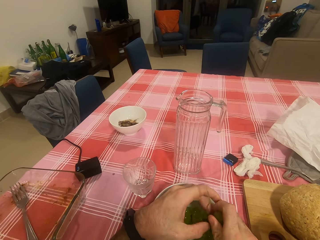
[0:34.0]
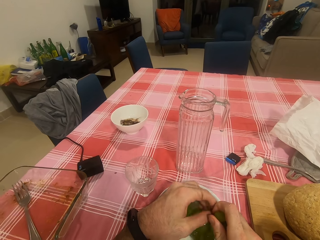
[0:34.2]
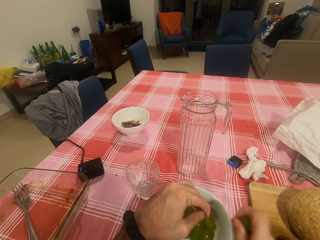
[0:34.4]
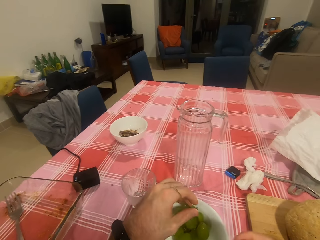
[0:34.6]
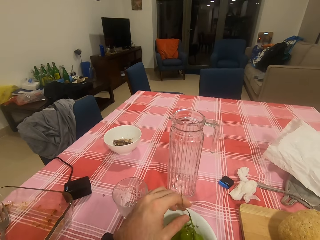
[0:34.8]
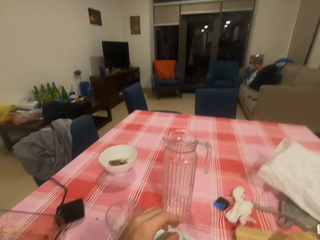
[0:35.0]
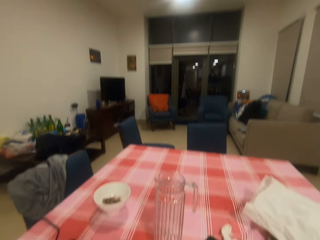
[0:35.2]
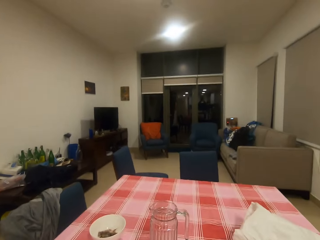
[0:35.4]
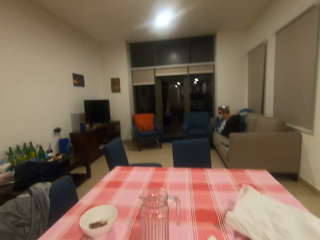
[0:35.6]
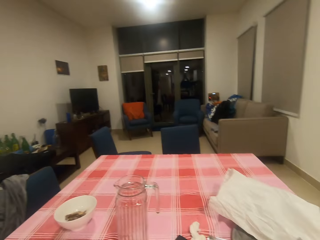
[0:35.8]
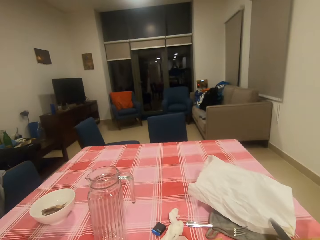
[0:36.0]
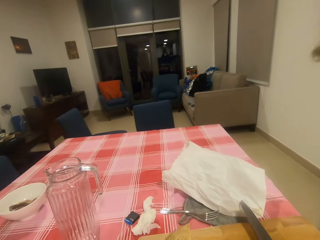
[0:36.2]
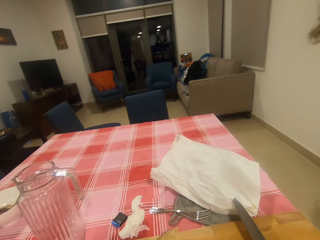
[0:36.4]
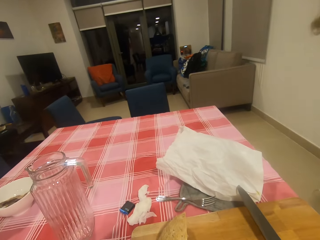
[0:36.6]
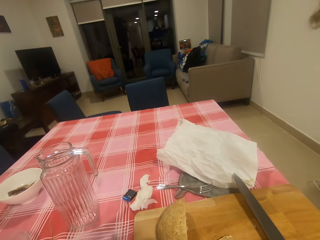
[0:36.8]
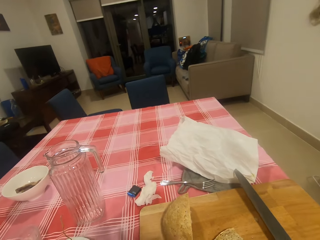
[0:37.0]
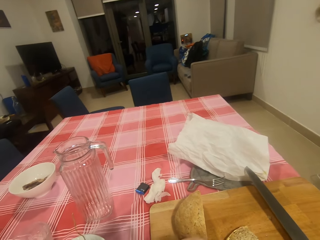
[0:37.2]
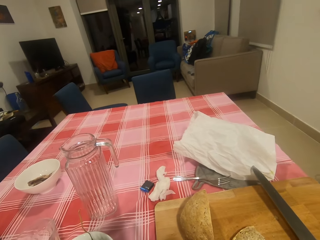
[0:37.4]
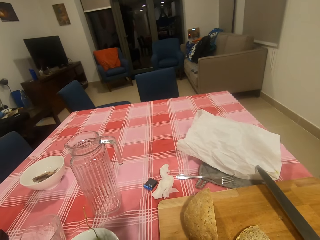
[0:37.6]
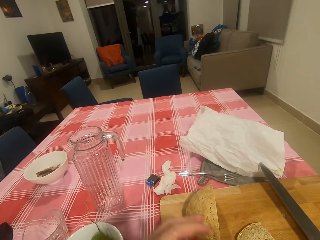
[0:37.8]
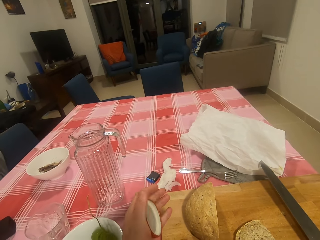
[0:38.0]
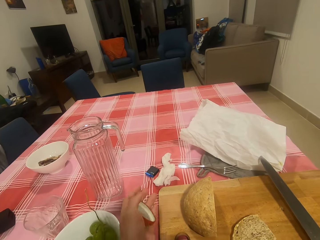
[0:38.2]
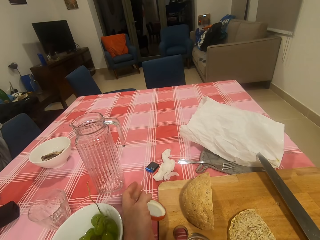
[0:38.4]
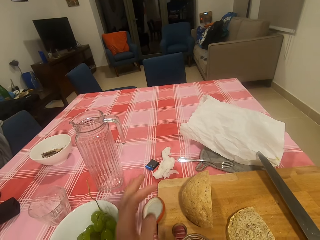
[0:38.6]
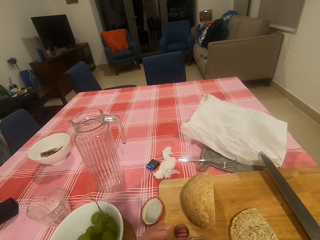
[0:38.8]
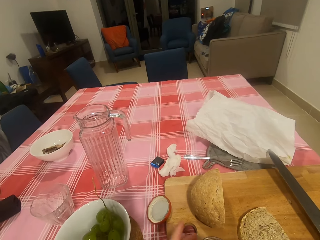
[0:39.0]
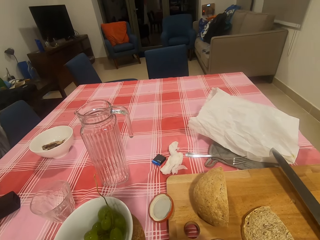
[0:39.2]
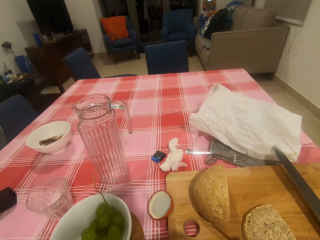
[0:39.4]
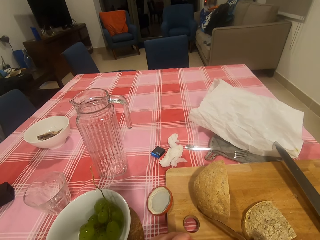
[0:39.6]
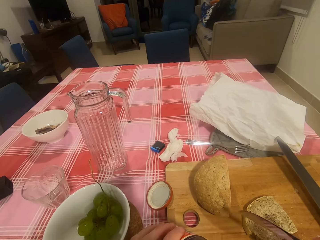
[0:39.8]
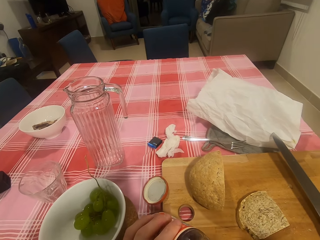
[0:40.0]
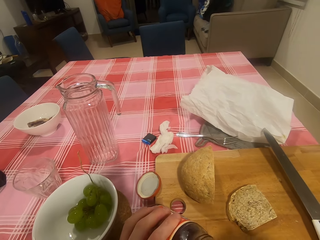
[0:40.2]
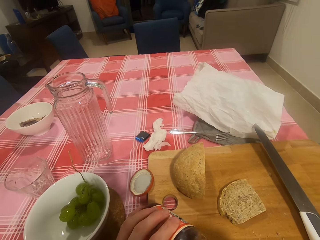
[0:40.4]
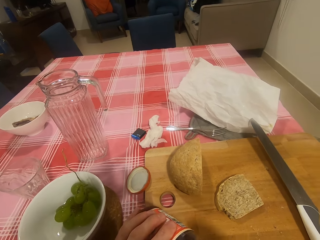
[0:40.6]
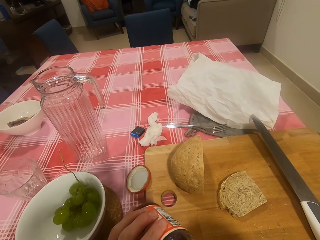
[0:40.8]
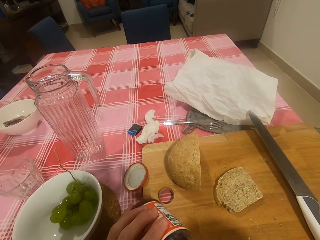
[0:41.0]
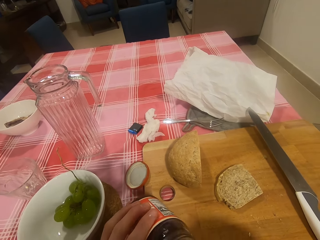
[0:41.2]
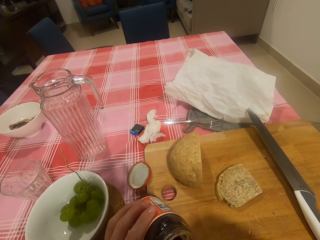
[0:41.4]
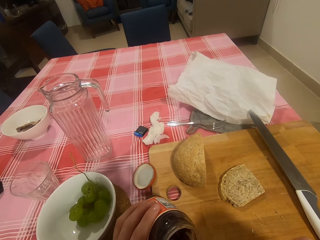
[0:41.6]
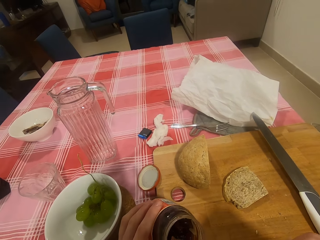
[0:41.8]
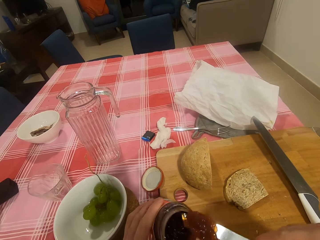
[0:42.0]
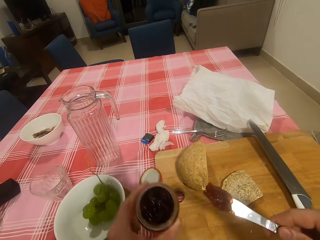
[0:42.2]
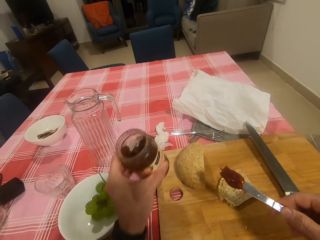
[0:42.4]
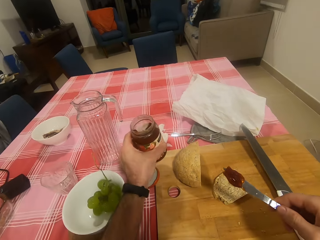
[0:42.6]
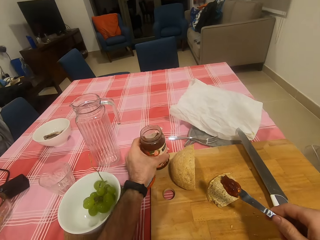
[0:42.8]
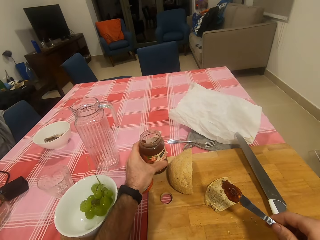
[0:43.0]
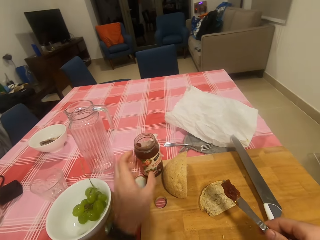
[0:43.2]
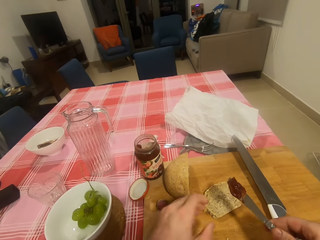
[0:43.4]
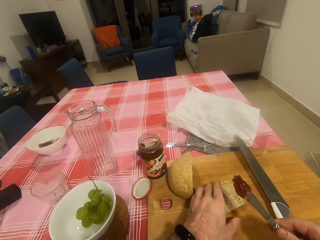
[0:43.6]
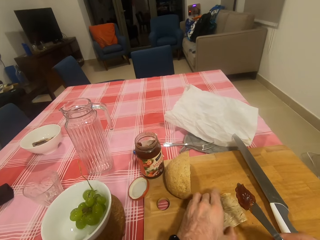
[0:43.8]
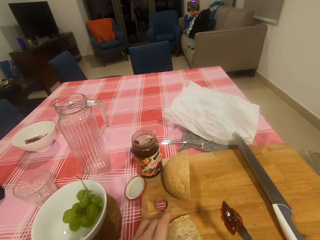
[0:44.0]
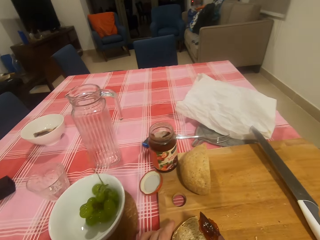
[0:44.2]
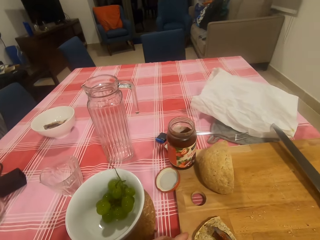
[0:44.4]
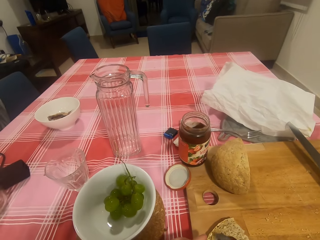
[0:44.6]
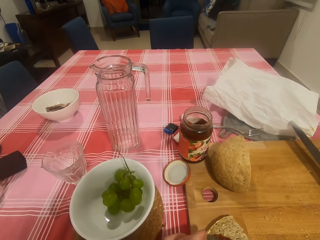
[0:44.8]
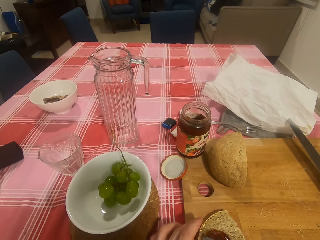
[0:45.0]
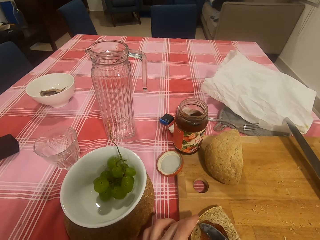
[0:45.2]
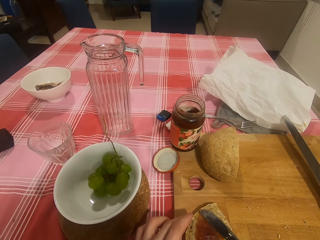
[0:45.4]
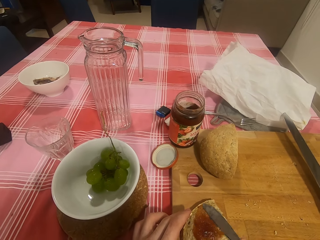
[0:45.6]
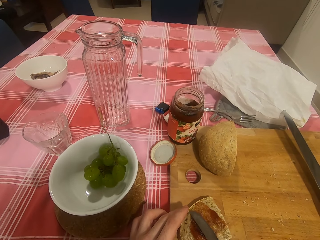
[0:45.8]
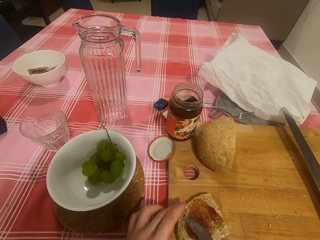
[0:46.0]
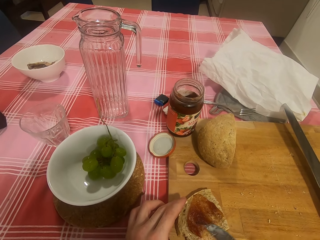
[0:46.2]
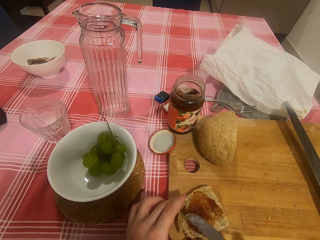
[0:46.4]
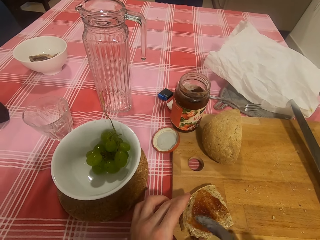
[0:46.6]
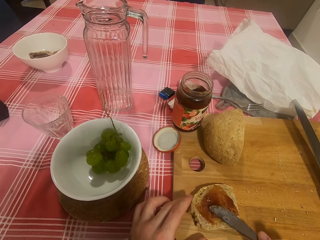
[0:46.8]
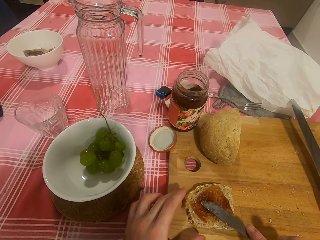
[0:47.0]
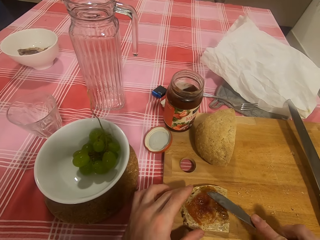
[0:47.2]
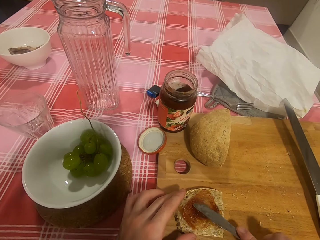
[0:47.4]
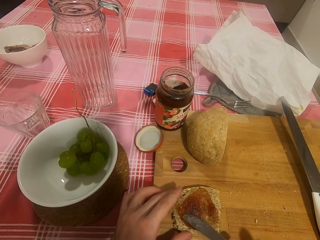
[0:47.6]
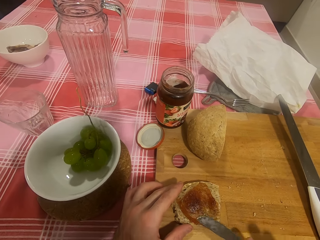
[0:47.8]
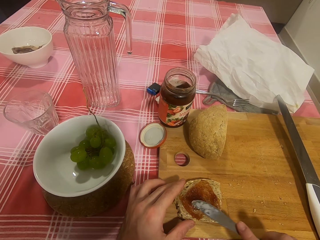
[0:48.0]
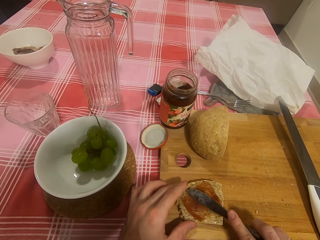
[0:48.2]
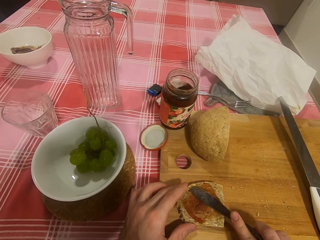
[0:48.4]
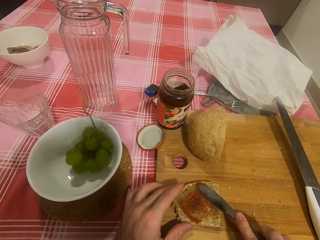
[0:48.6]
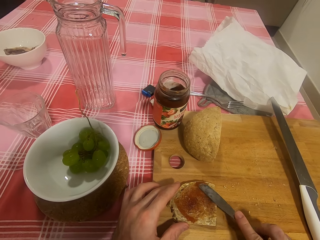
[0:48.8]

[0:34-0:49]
The camera wearer puts a lid on the table. They scoop jam from the tin. They put the tin on the chopping board. They spread the jam on the bread.

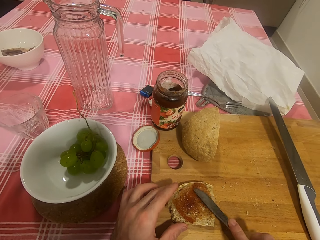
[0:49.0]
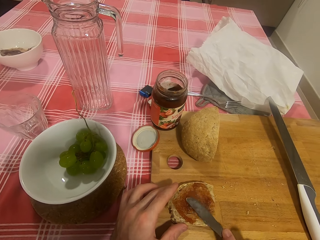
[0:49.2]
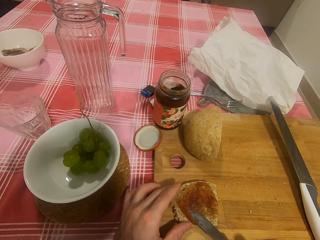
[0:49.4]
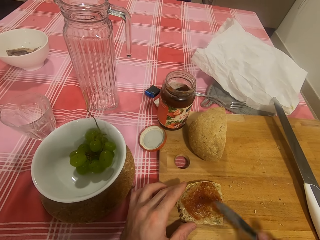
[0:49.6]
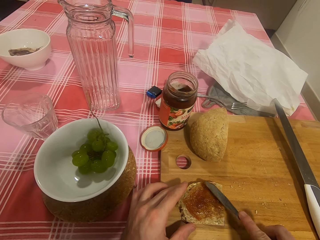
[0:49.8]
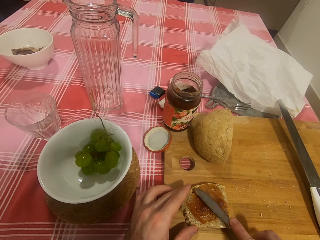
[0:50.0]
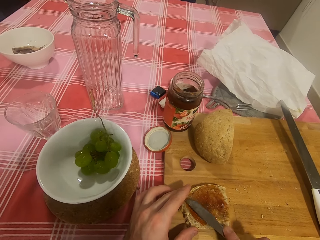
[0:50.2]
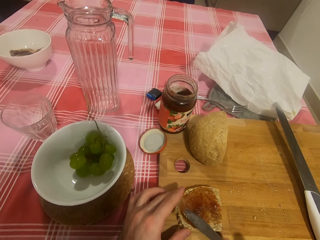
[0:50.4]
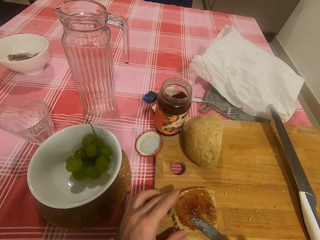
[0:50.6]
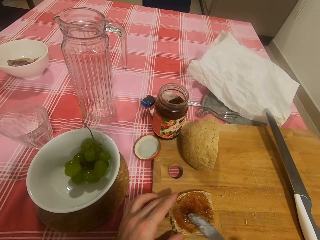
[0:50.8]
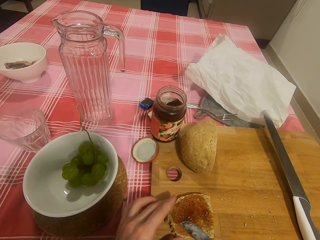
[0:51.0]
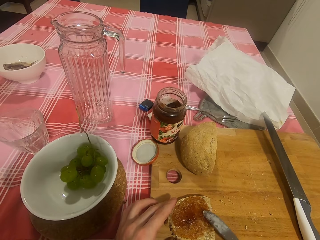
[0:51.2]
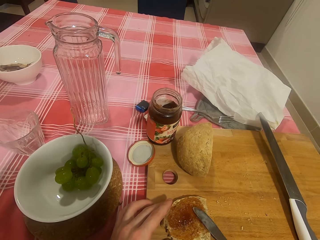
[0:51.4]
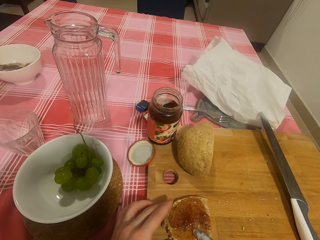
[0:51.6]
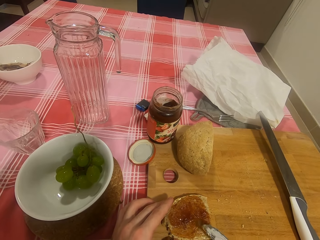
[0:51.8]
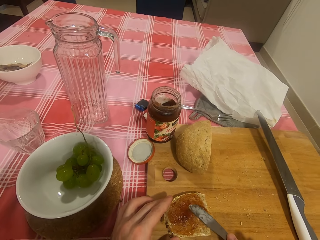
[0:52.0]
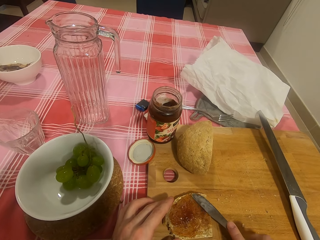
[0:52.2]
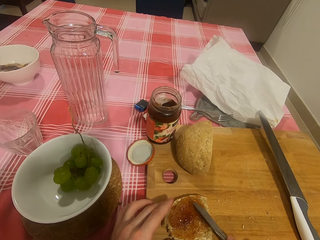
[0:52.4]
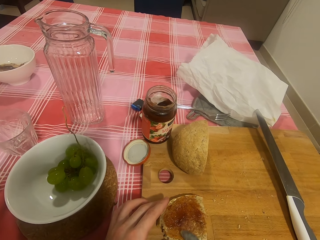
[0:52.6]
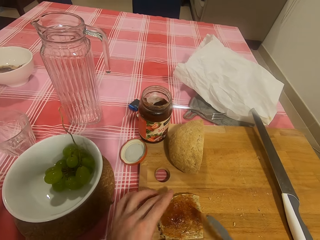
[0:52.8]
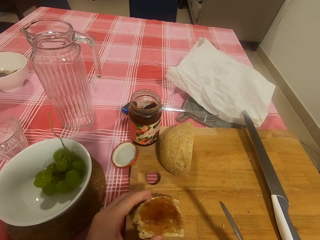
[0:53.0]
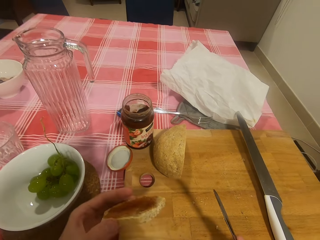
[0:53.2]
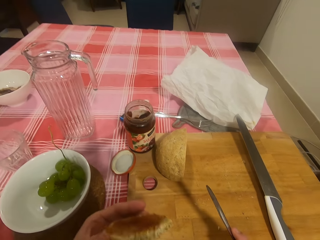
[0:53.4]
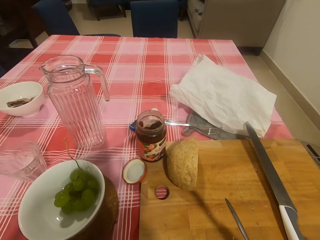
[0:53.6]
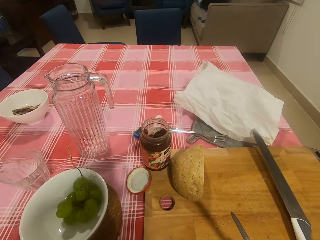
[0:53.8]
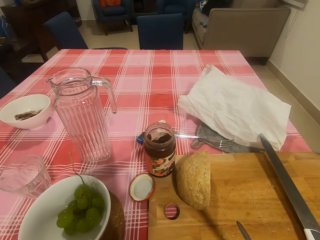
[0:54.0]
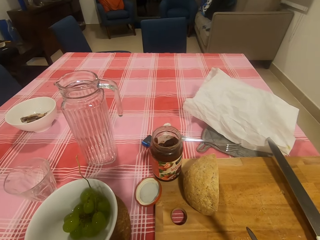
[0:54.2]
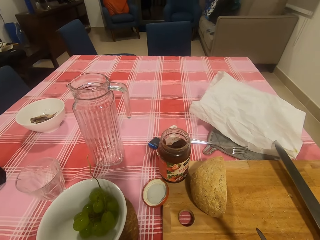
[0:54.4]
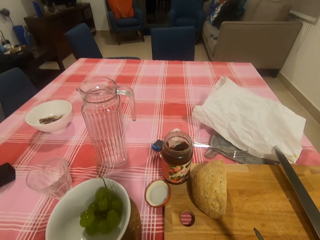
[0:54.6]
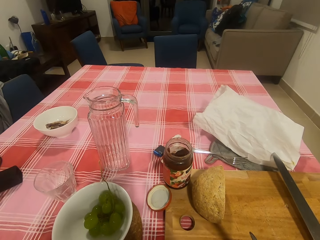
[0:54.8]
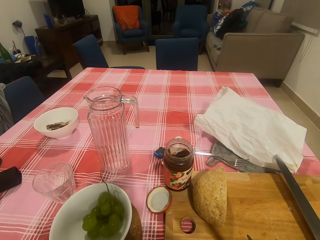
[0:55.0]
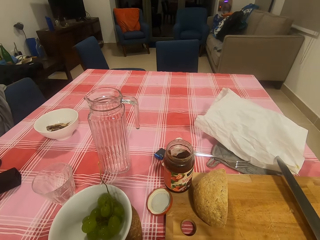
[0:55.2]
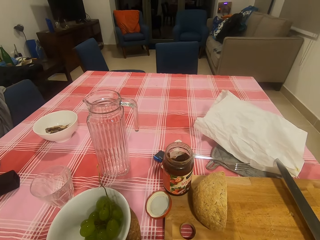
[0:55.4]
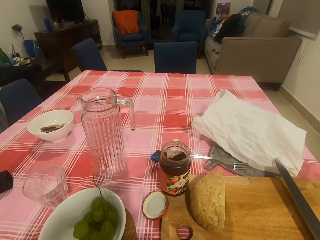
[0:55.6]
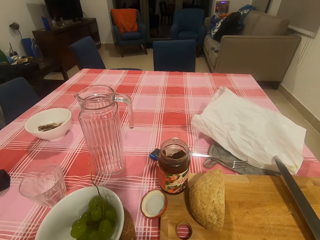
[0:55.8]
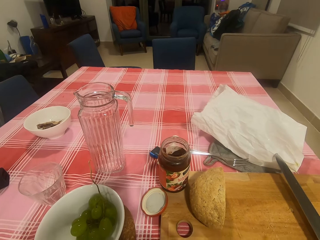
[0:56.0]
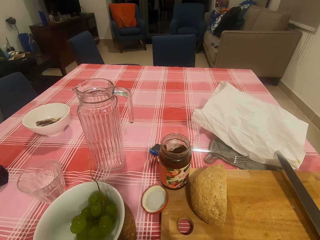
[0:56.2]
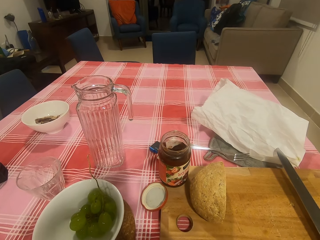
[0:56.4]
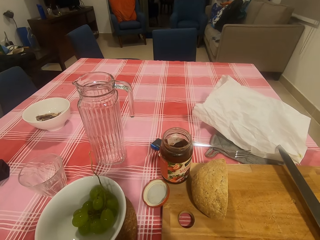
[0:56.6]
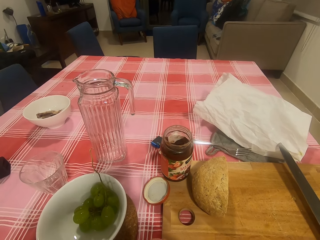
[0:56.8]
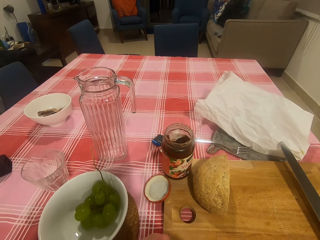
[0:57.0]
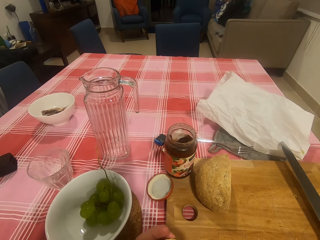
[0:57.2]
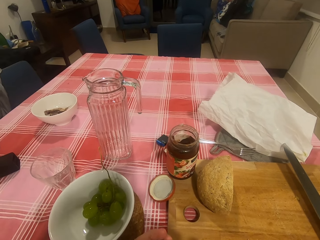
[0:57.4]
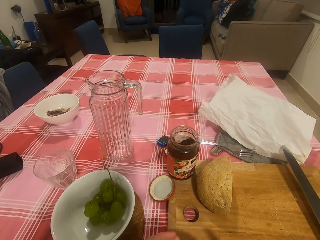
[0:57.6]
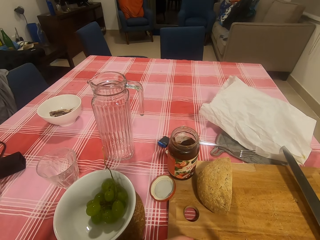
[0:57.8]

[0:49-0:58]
The camera wearer eats the bread.
